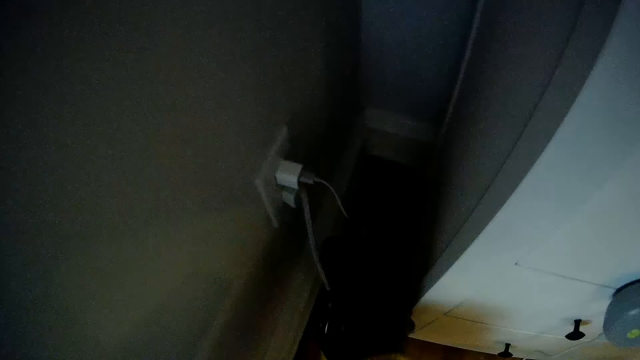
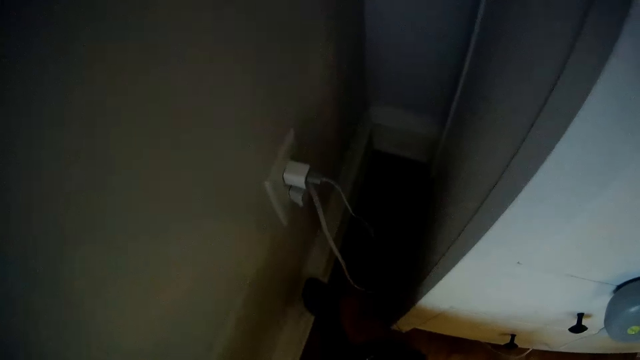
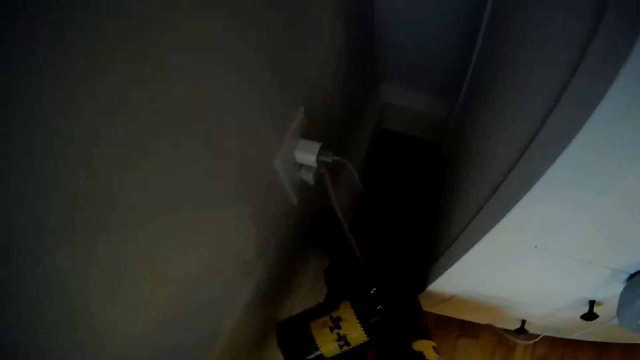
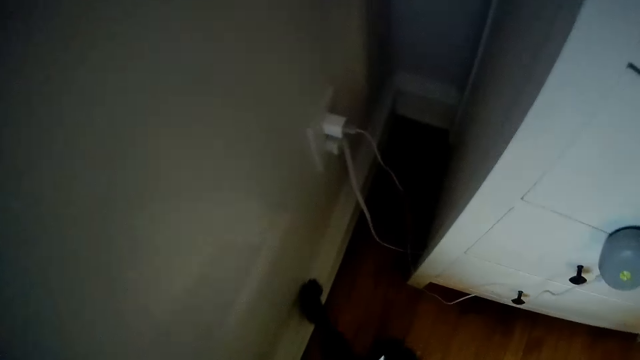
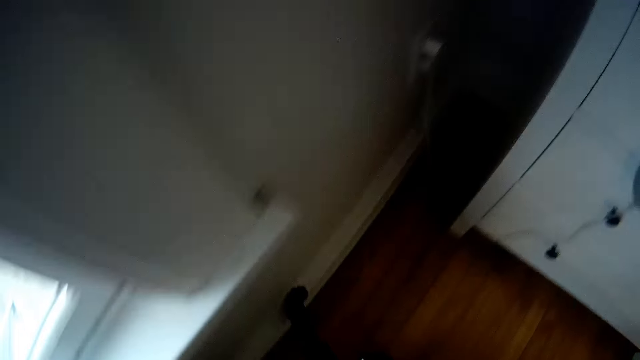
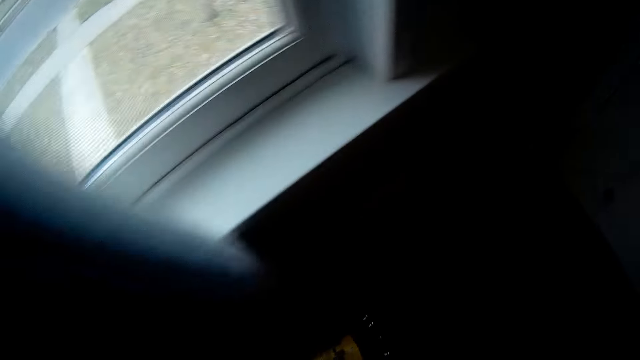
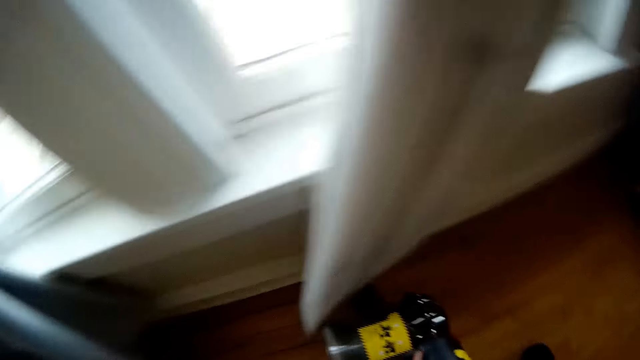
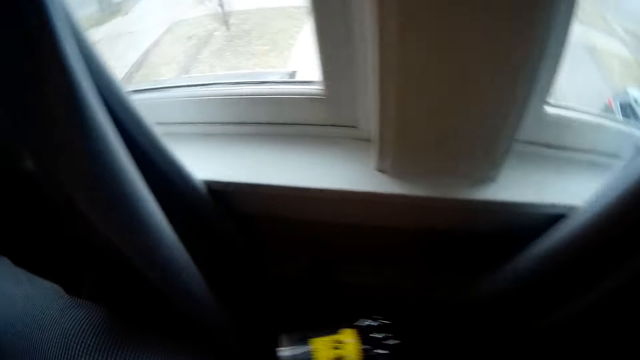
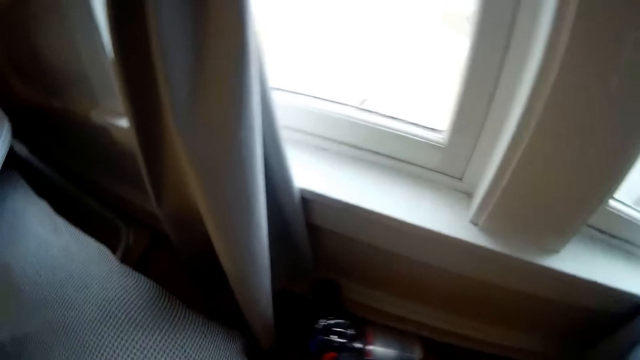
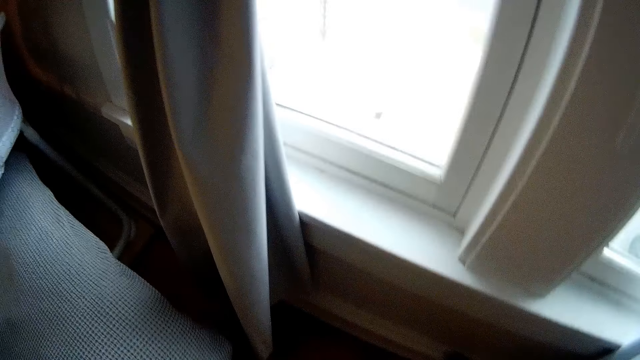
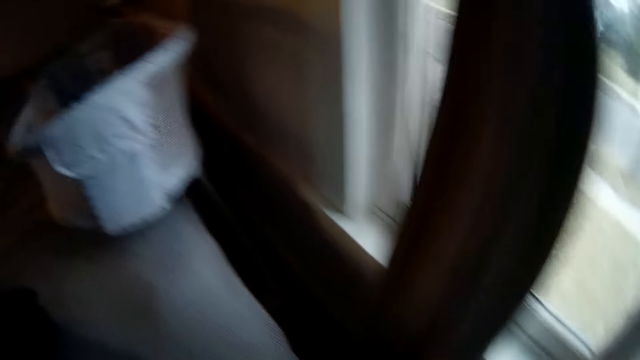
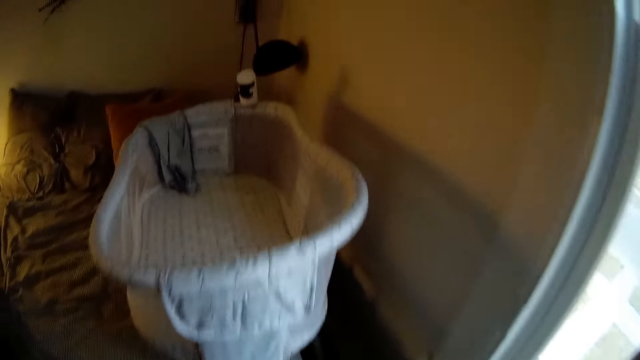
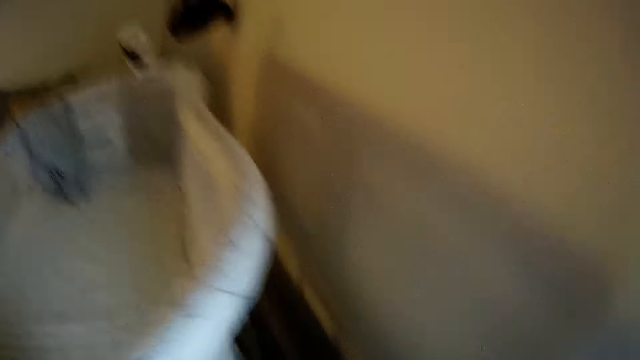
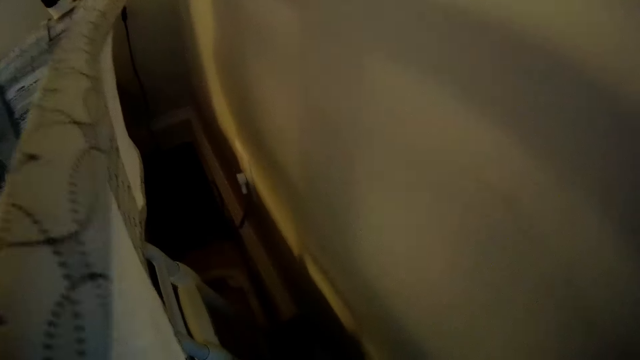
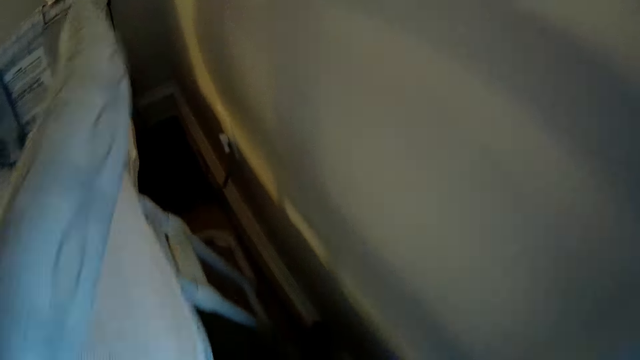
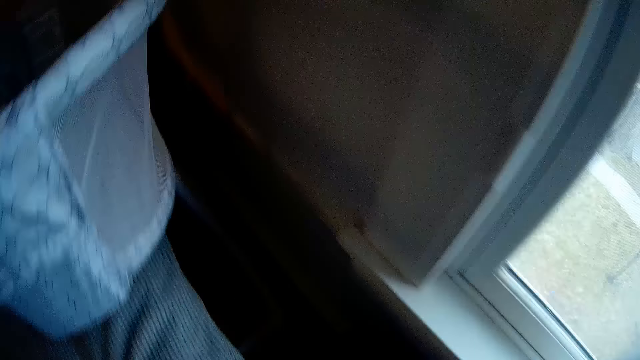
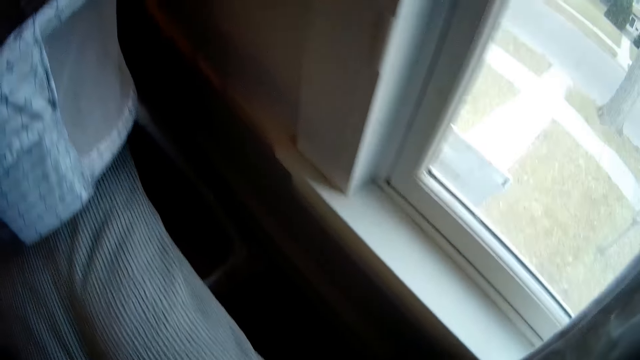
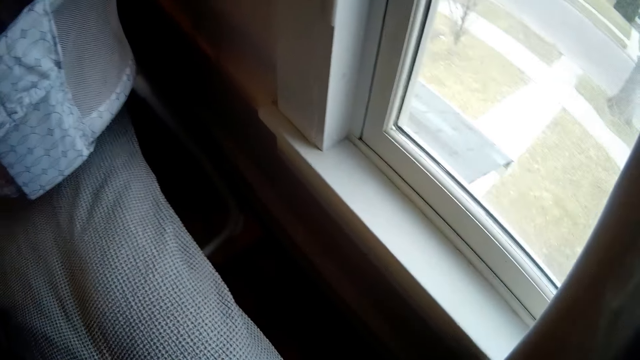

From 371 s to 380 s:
The camera wearer dusts off the wall.

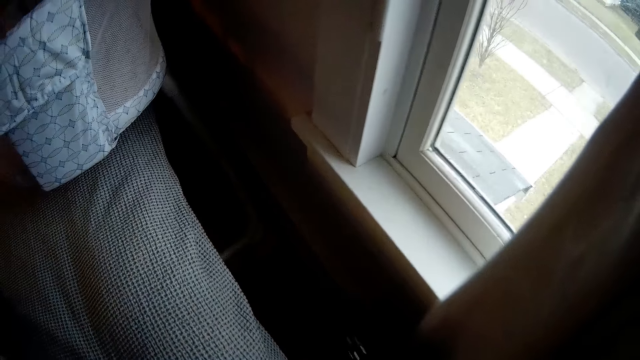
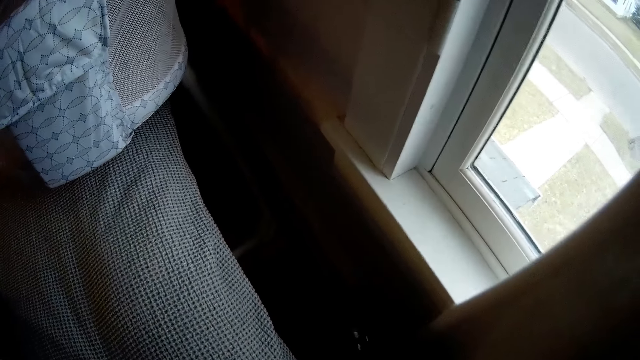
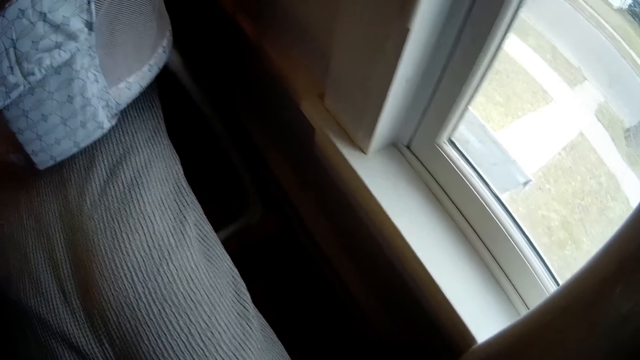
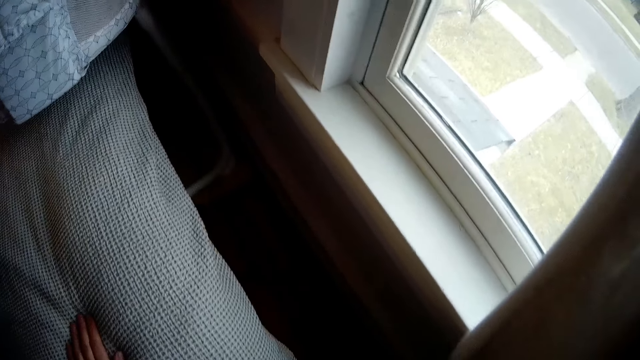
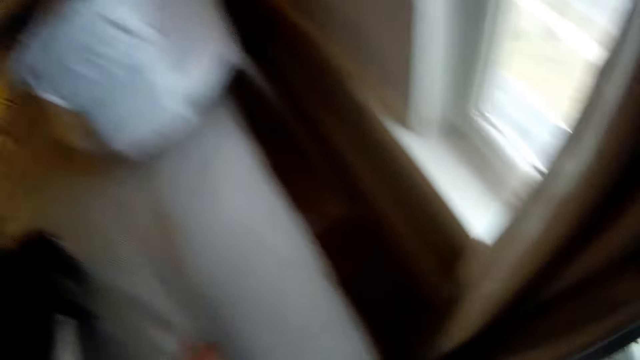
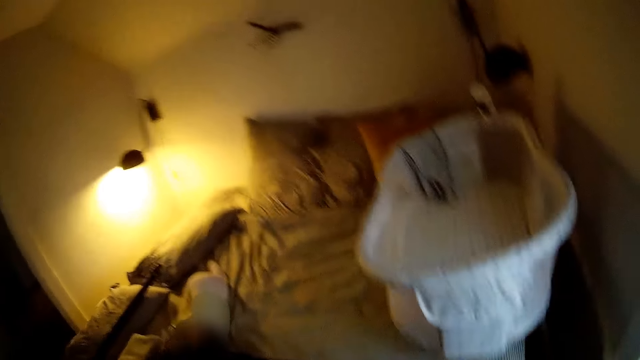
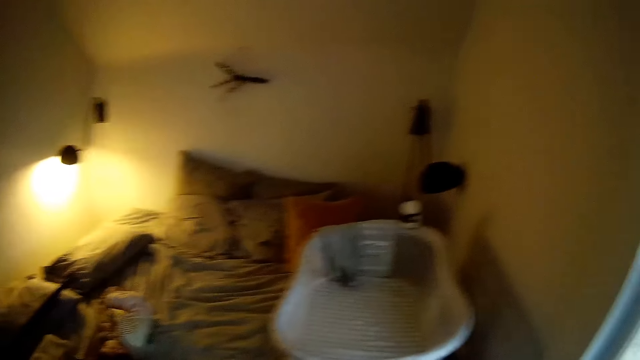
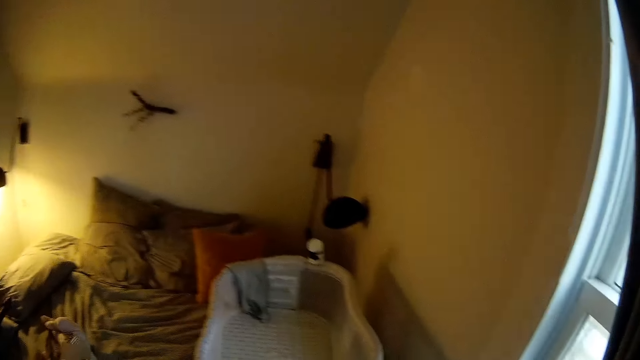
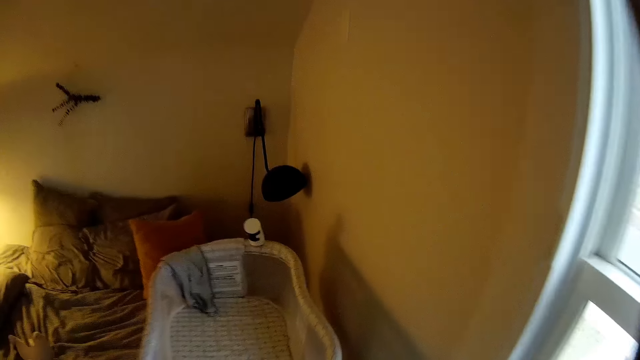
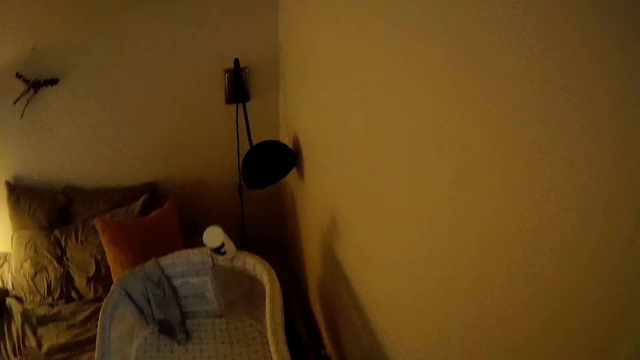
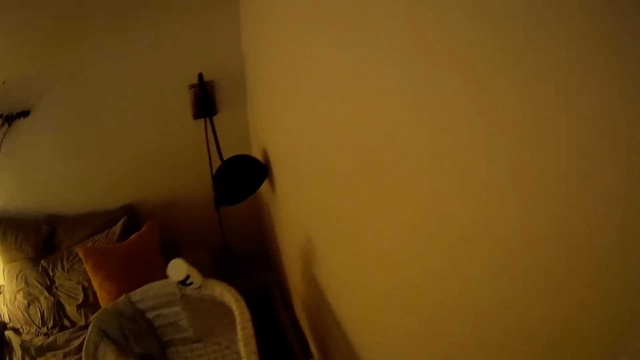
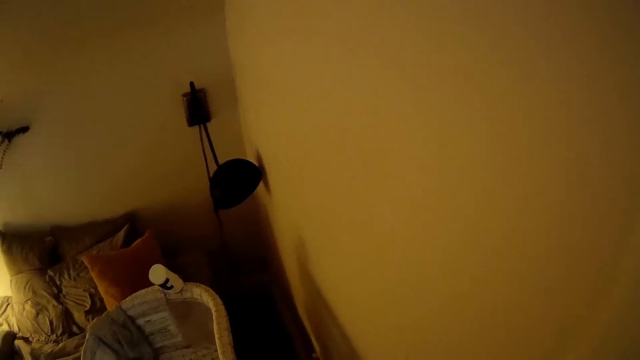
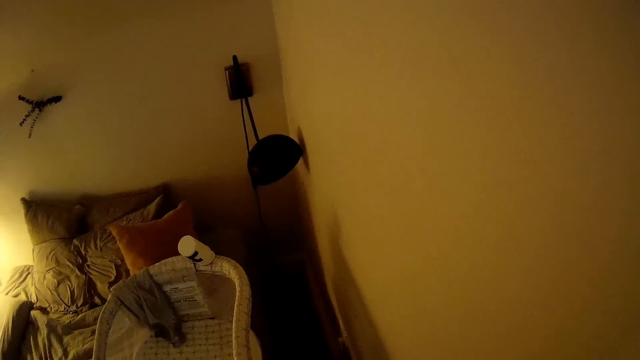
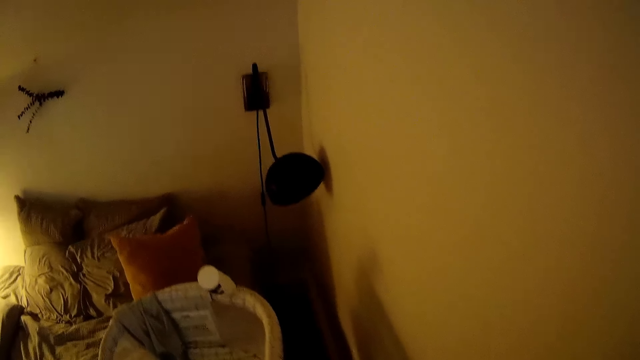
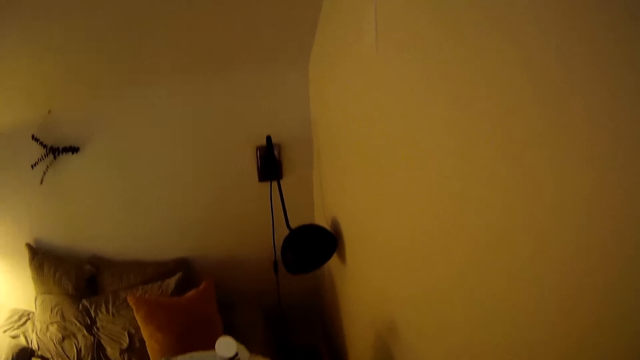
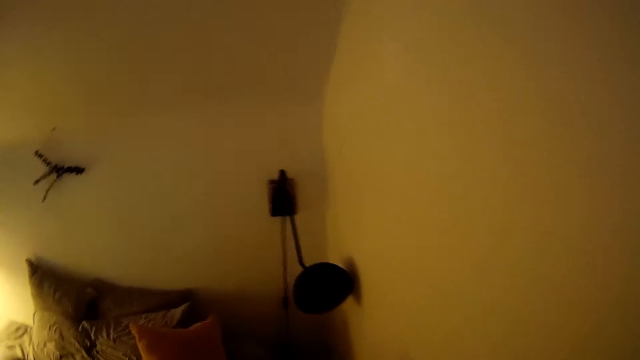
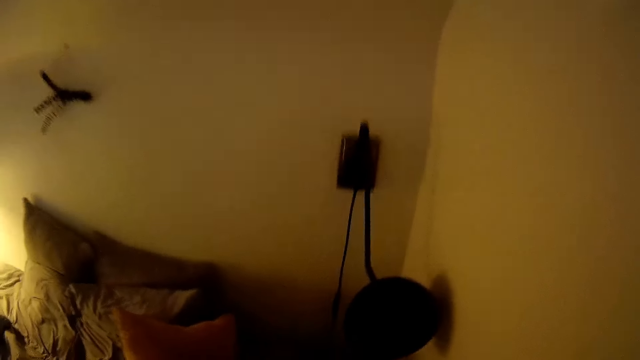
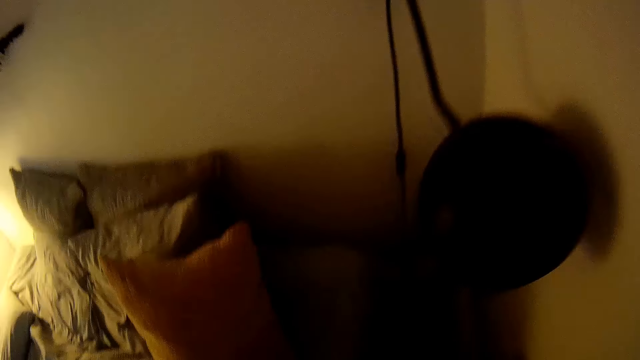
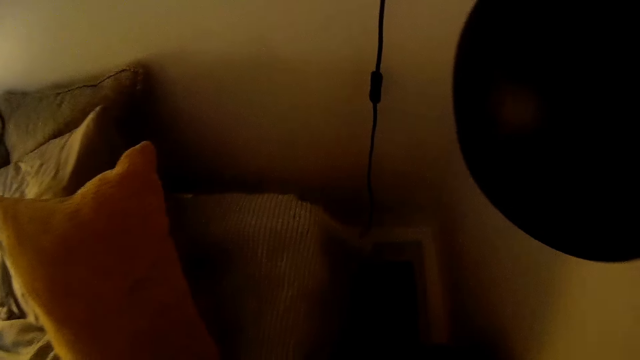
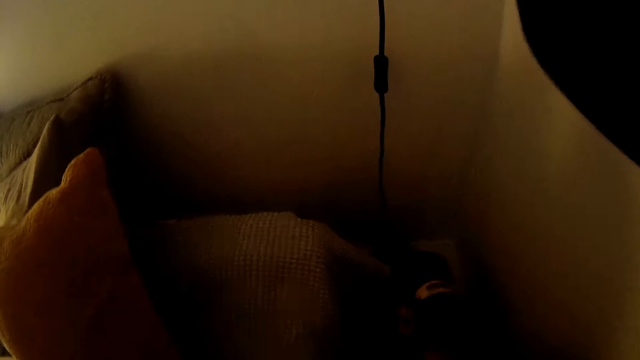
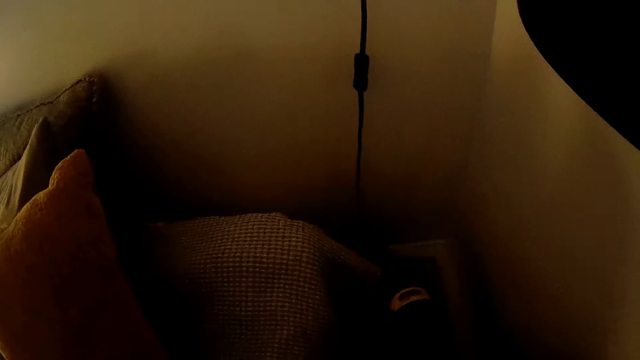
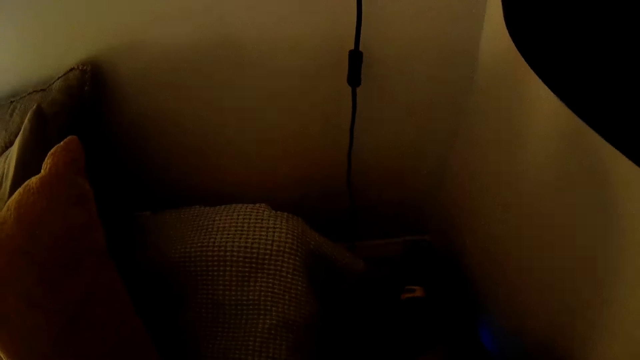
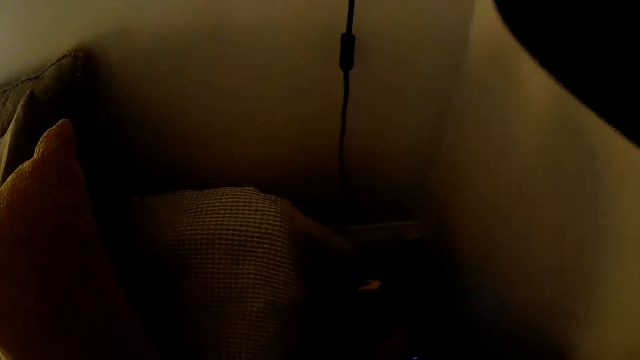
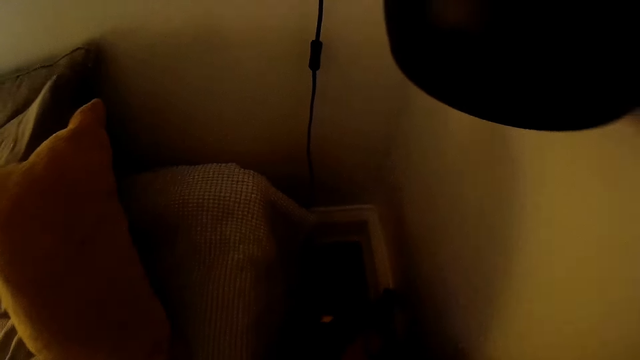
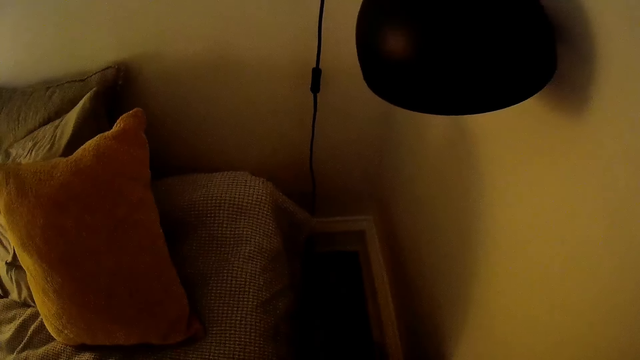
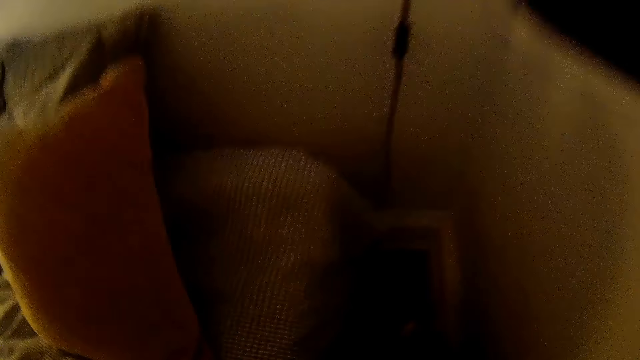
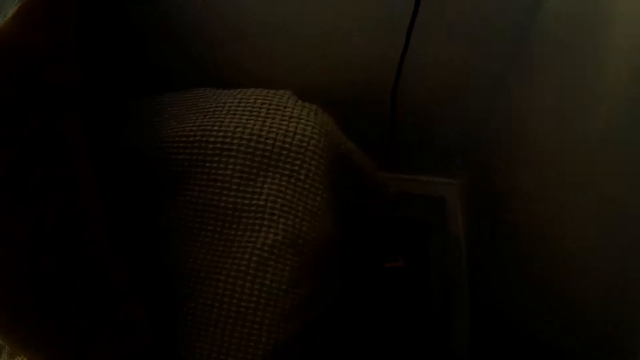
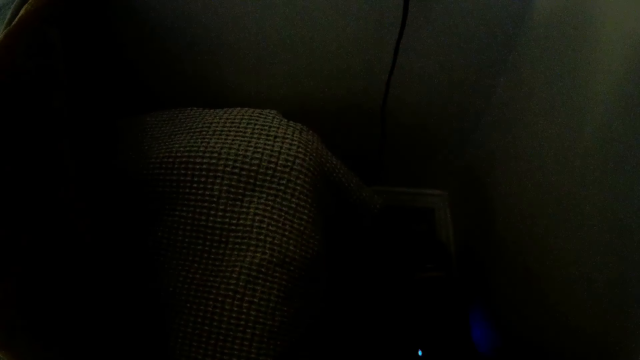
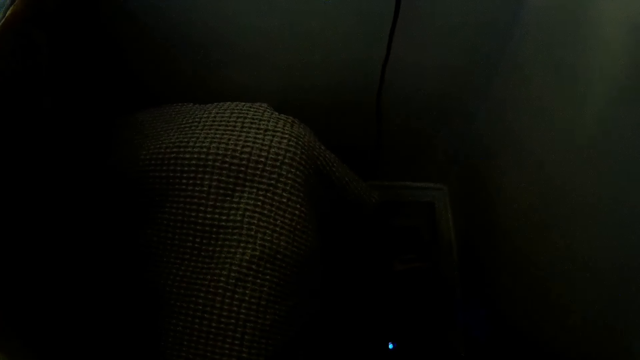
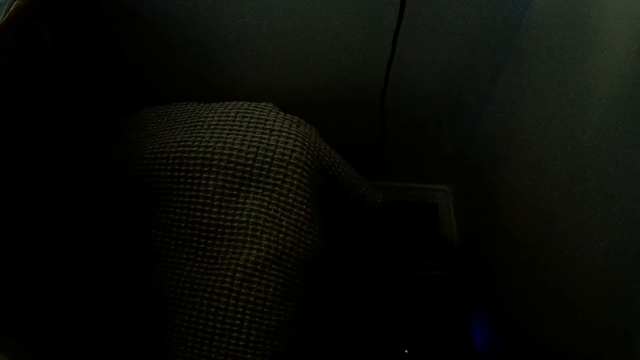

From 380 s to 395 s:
The camera wearer looks around. He shifts a baby cot beside a bed with his left hand. He cleans the part of the wall close to the bed with the hand held vacuum cleaner in his right hand.
